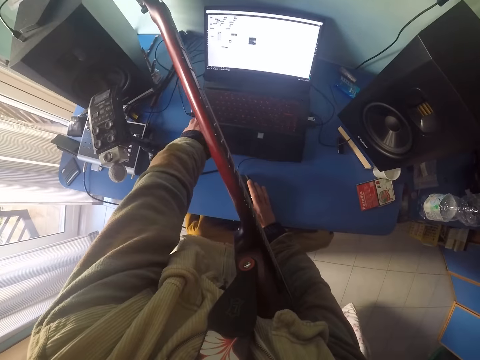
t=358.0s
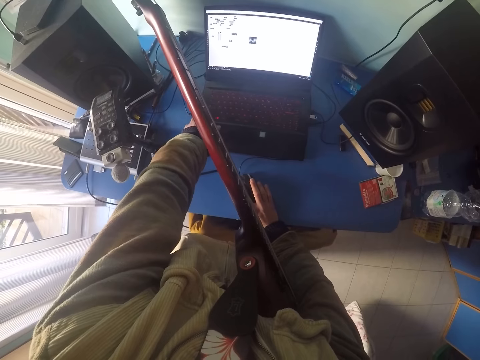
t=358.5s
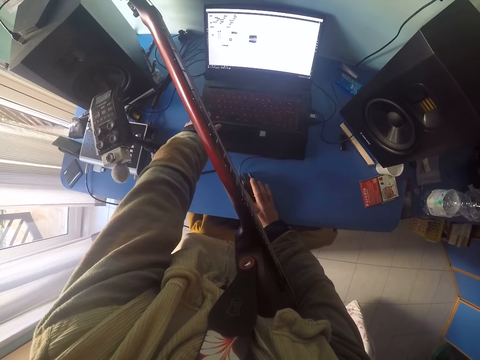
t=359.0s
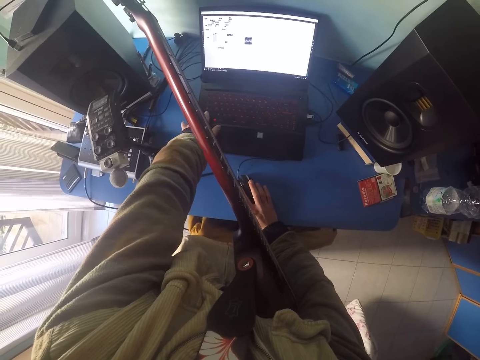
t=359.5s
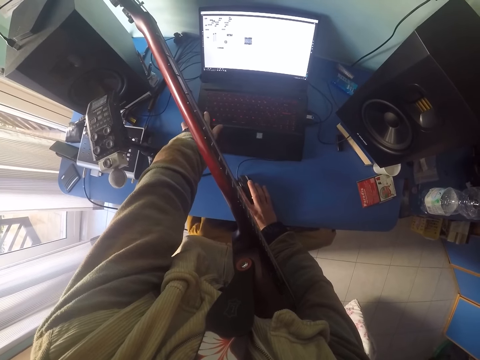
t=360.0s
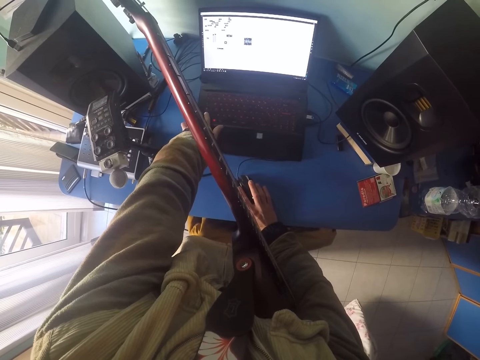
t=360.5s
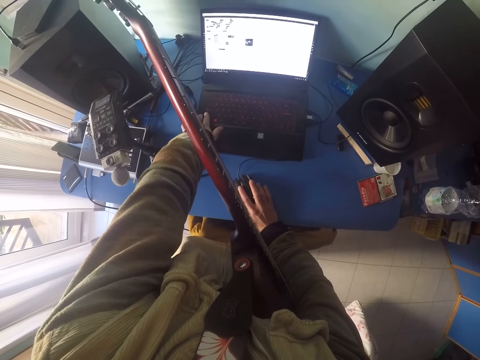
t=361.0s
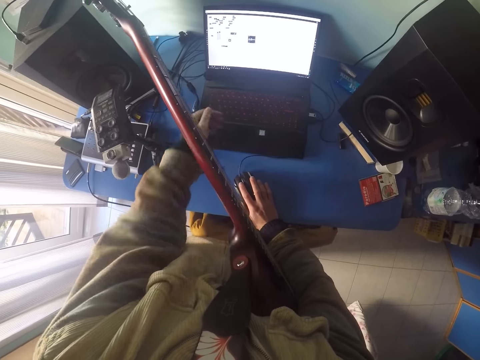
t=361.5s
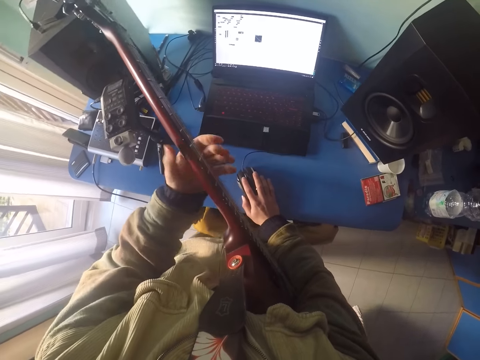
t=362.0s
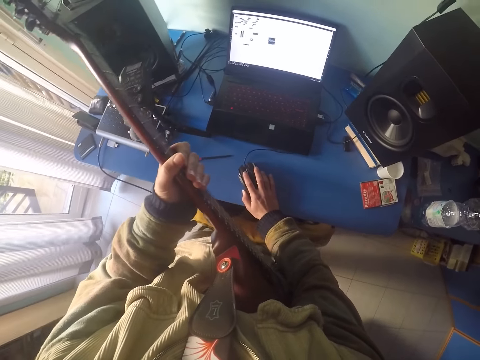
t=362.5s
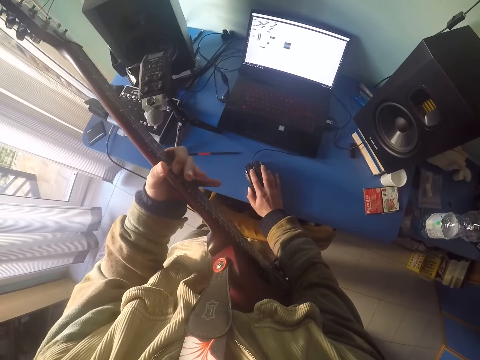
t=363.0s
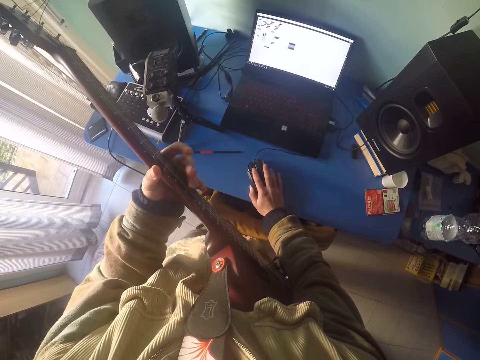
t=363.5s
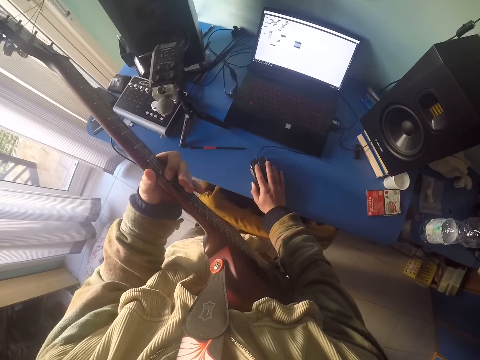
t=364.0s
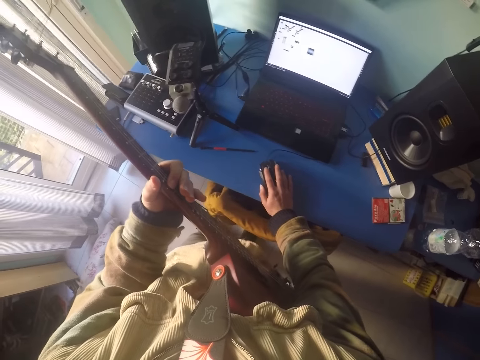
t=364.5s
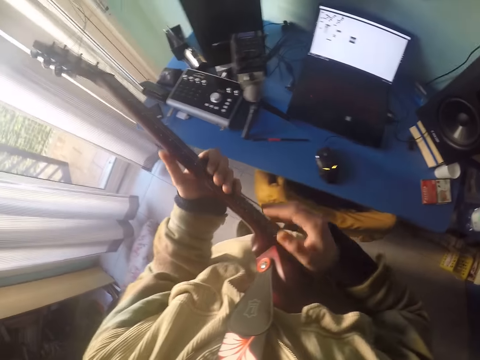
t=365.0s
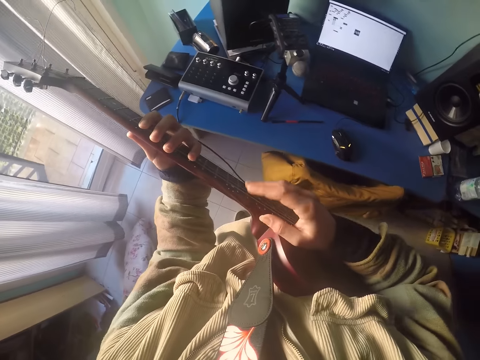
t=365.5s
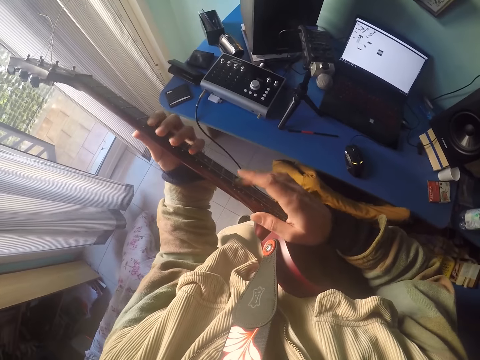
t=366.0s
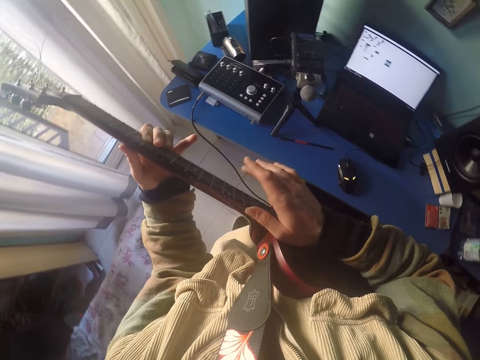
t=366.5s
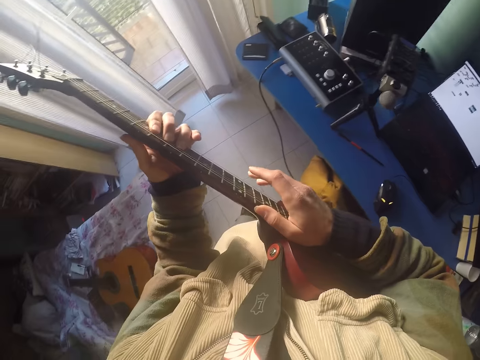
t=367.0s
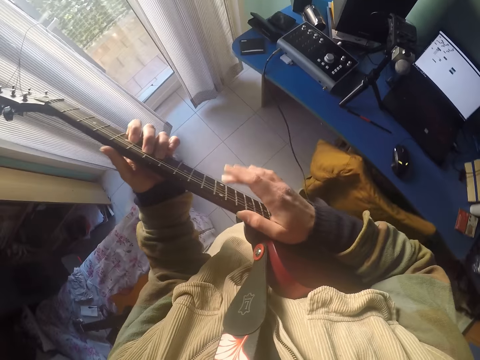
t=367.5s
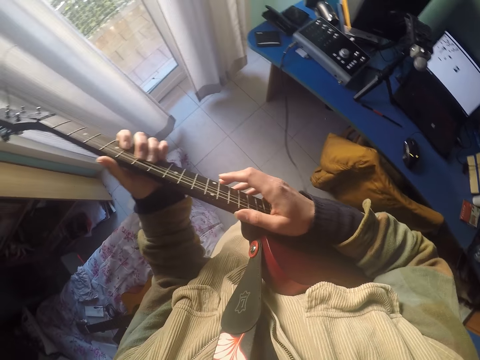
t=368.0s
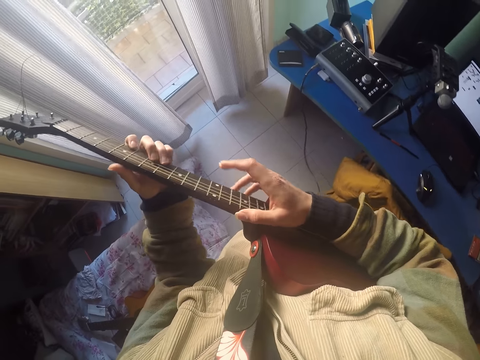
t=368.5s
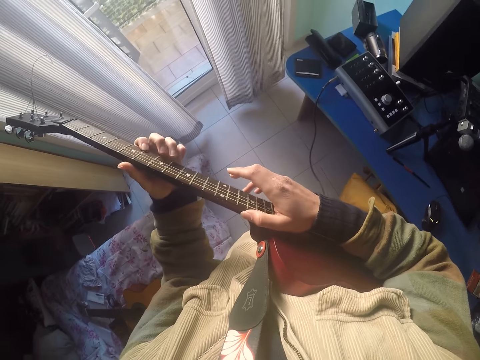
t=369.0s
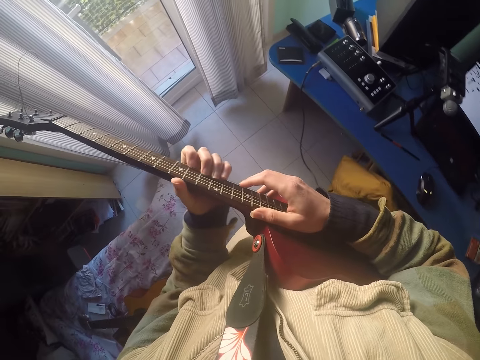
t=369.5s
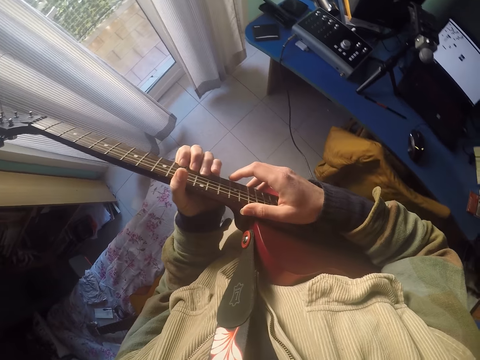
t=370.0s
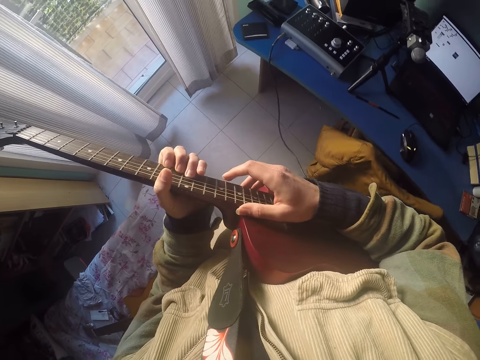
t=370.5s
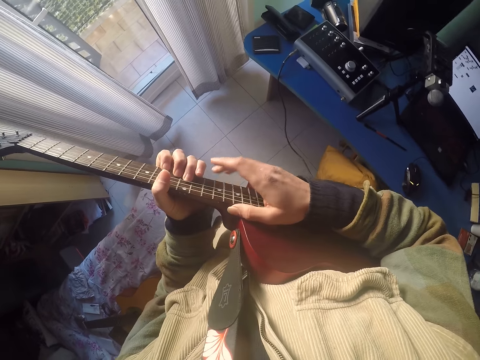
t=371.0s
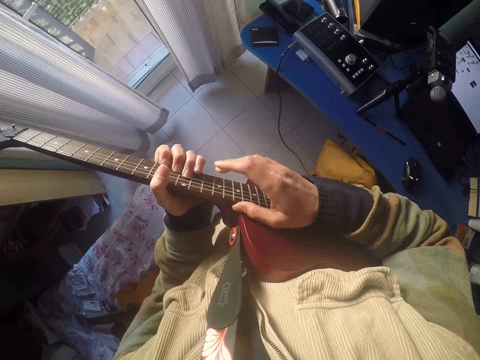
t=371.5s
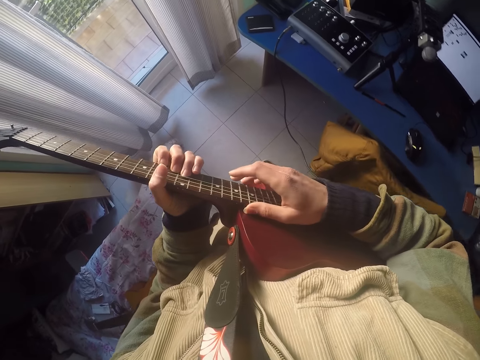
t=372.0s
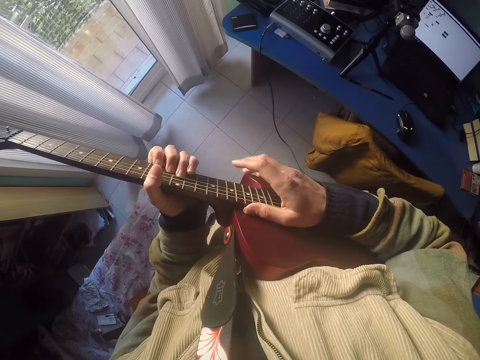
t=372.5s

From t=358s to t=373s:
The camera wearer operates the laptop. They touch the laptop keyboard. They hold a guitar, play the guitar and move back. They touch the guitar.

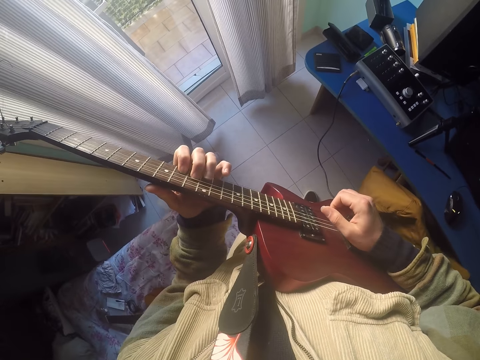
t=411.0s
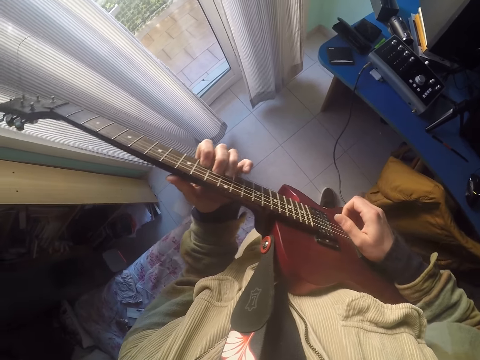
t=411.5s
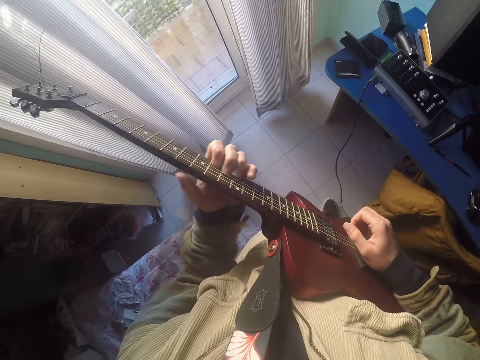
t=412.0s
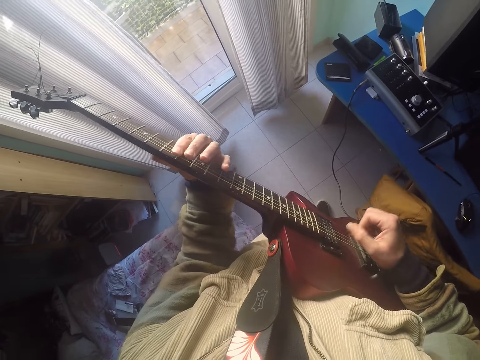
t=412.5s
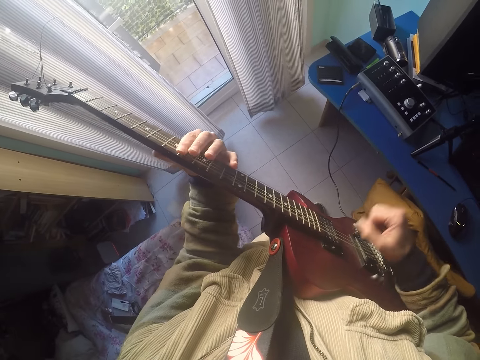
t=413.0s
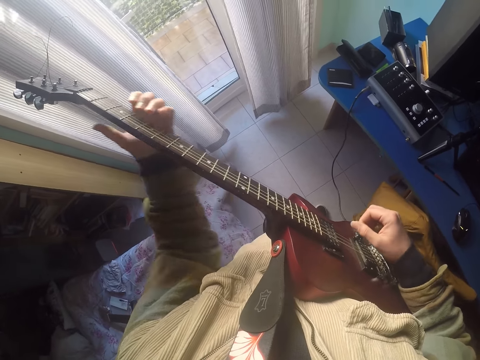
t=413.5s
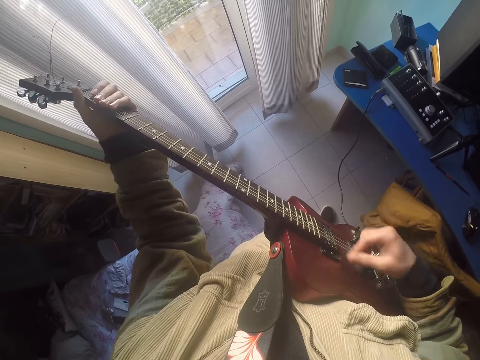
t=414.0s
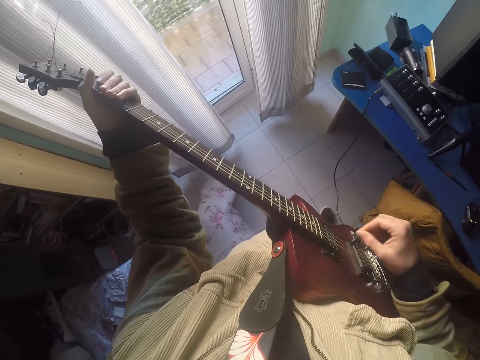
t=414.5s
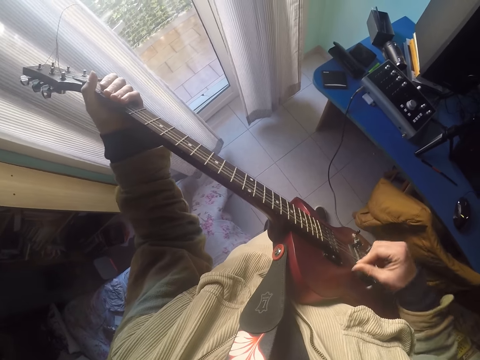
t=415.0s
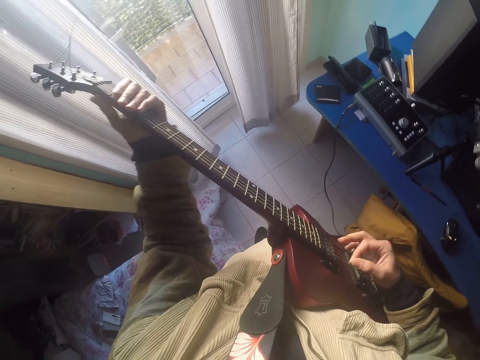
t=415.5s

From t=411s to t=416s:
The camera wearer touches the soundhole.

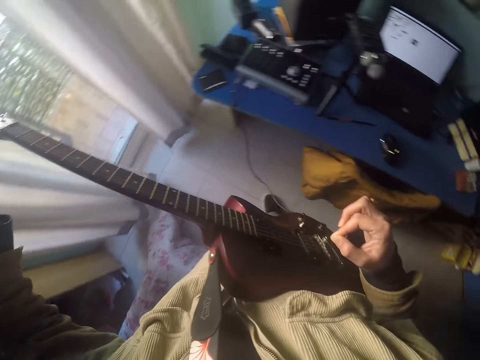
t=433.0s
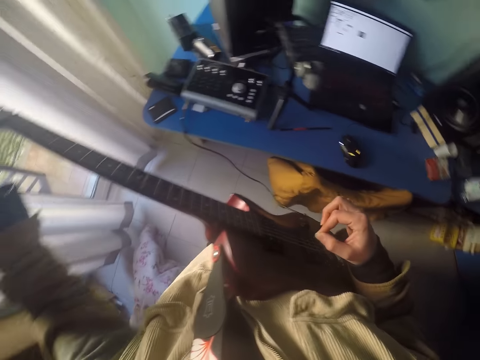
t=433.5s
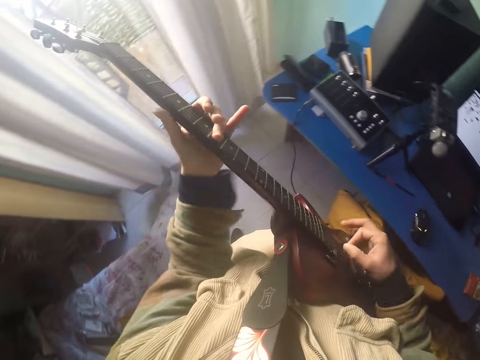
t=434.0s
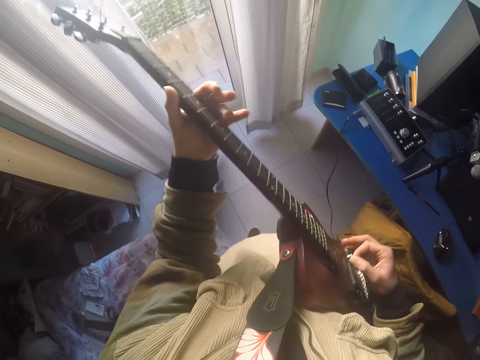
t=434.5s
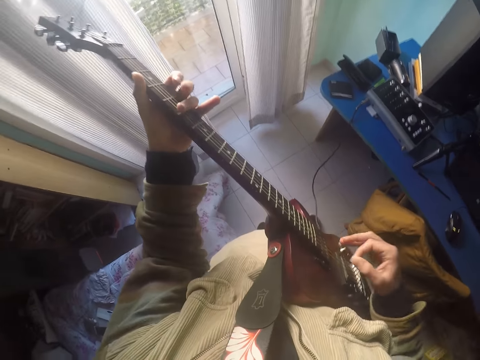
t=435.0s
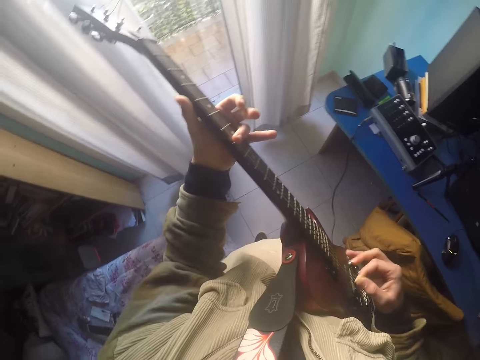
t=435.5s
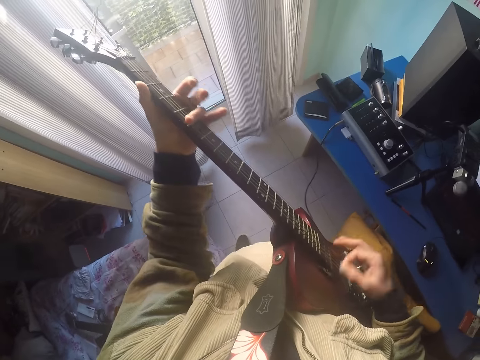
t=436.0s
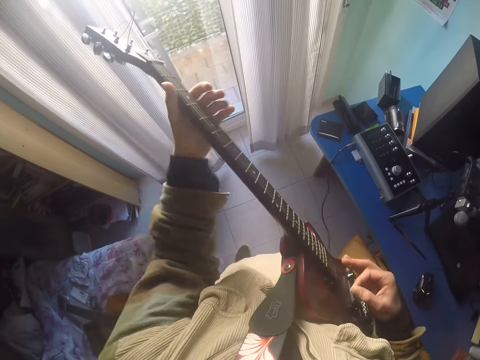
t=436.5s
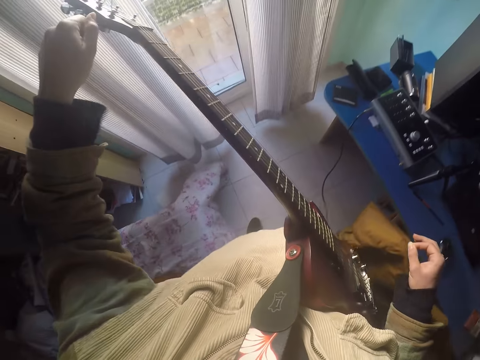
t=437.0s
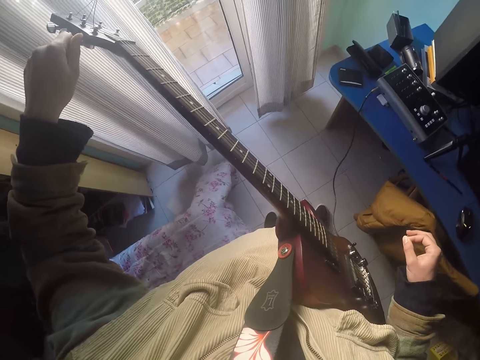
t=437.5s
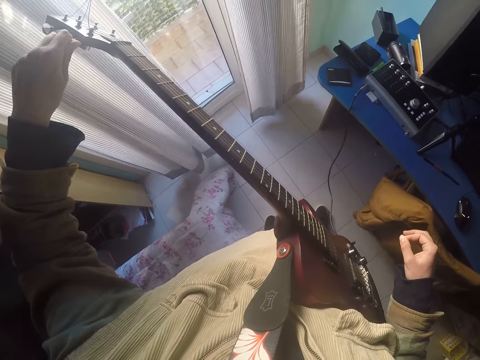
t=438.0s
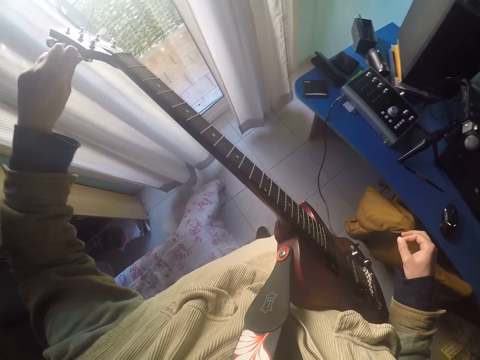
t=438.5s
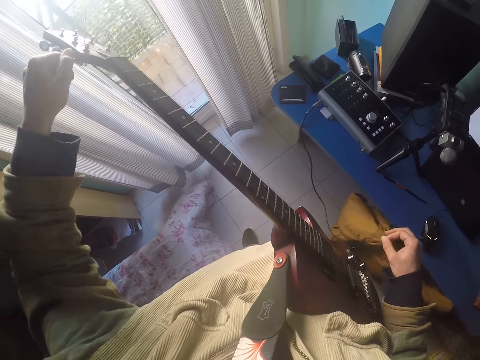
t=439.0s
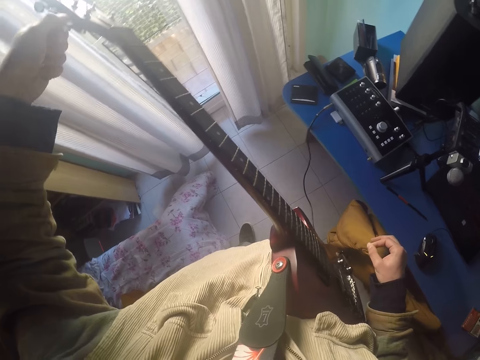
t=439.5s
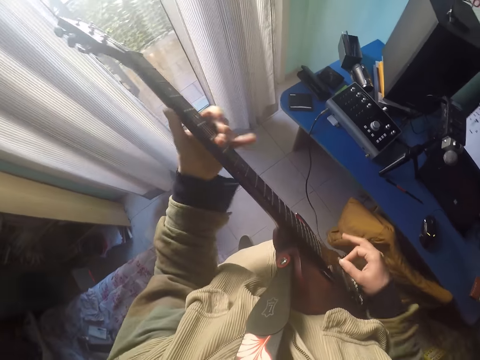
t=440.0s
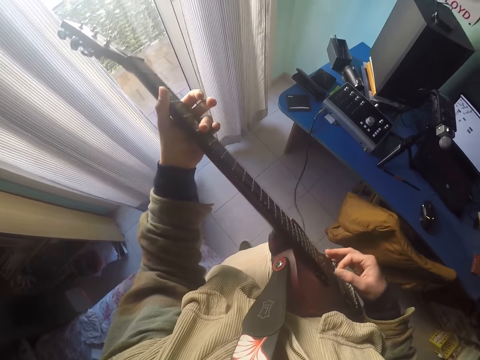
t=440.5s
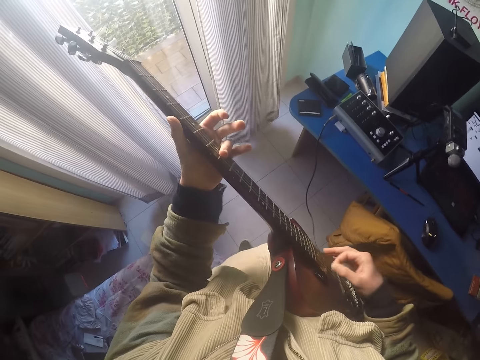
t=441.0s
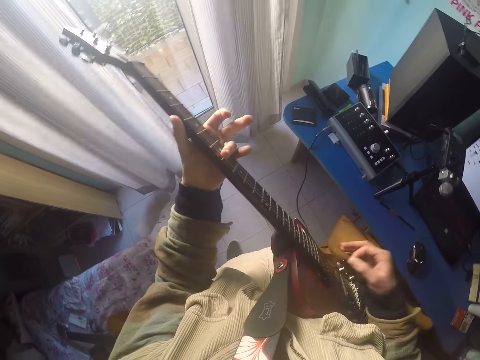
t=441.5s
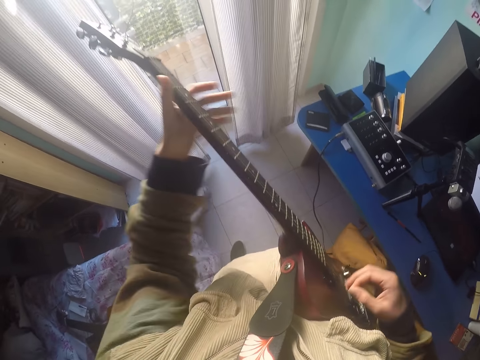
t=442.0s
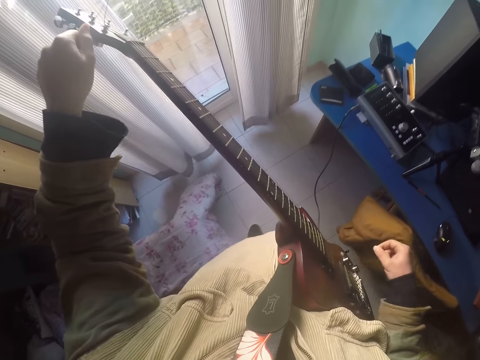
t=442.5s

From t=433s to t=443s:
The camera wearer moves forward and plays the guitar. They touch the soundhole. They adjust the tuning keys. They play the guitar. They touch the soundhole. They adjust the guitar.
